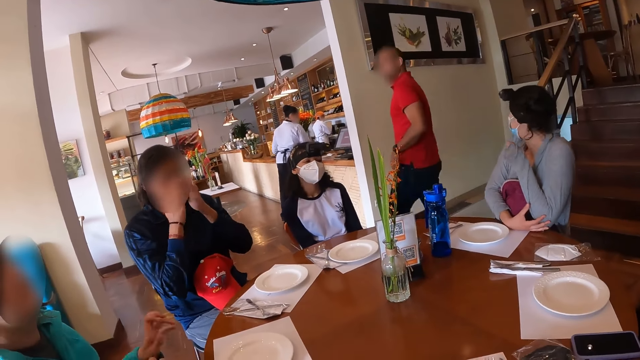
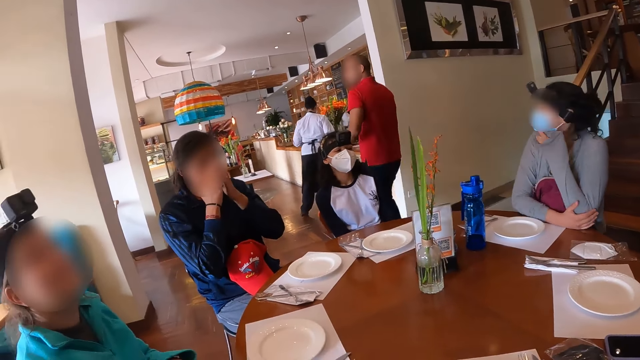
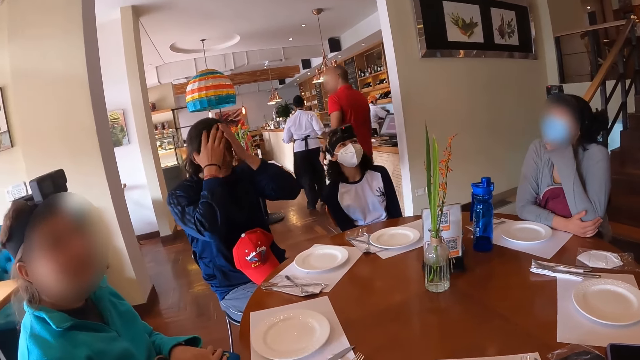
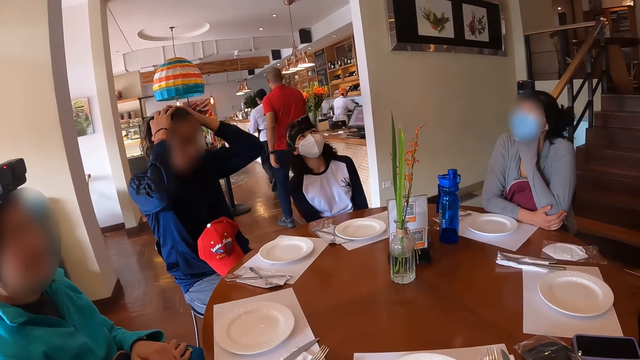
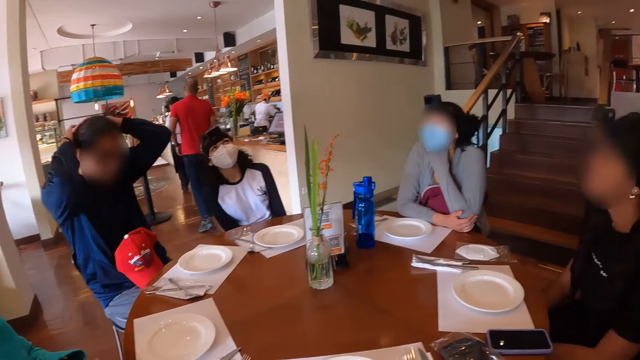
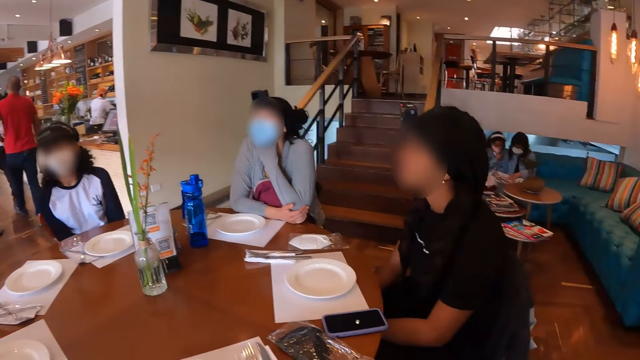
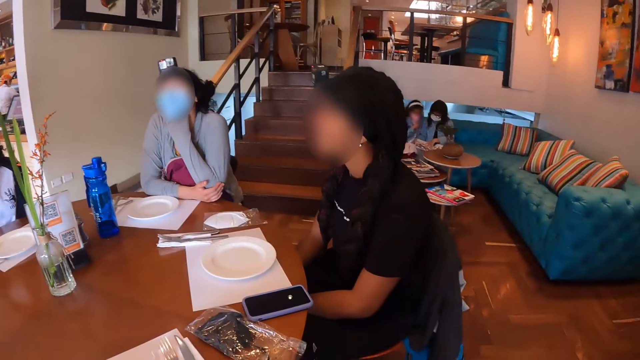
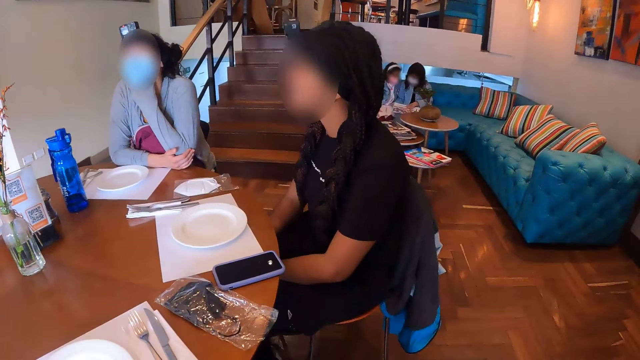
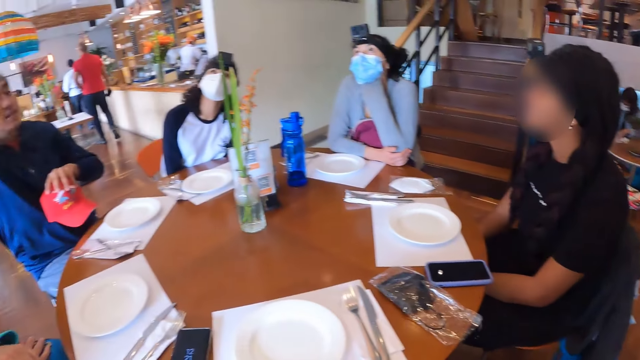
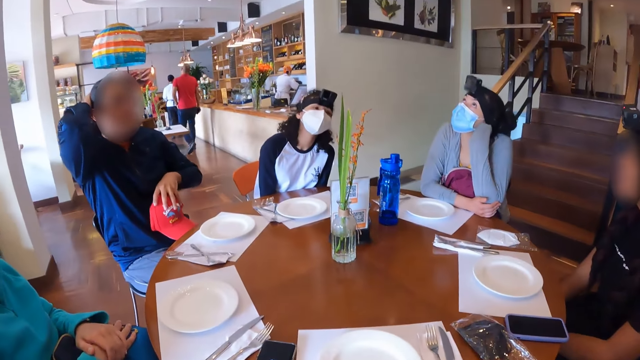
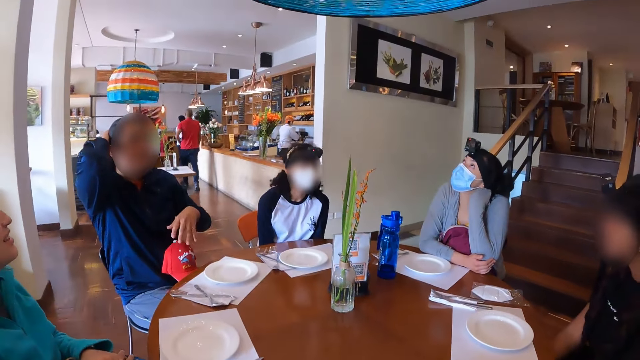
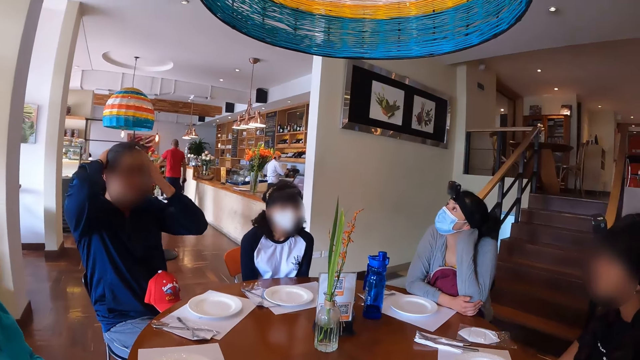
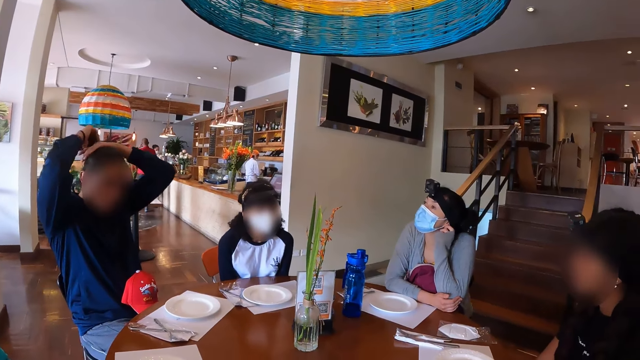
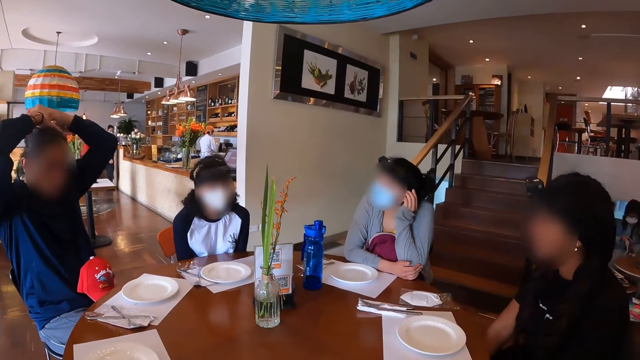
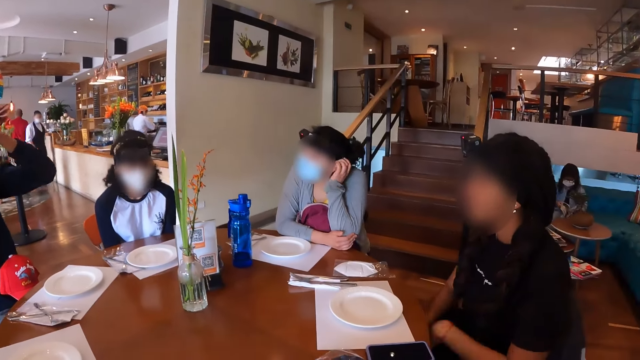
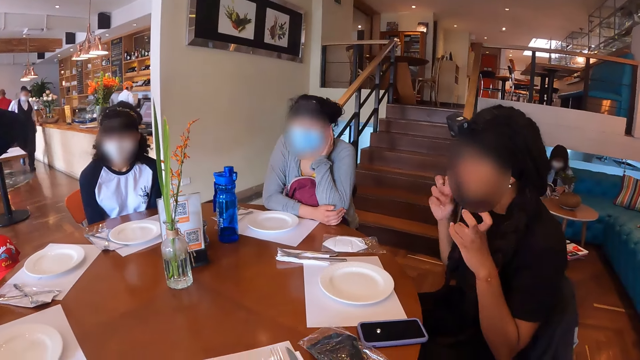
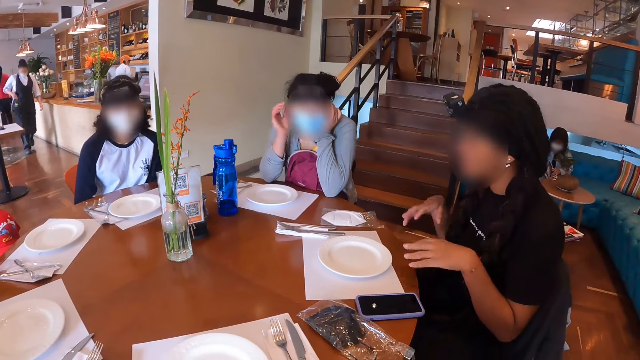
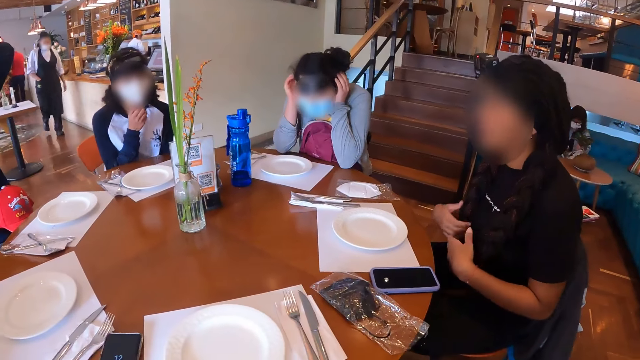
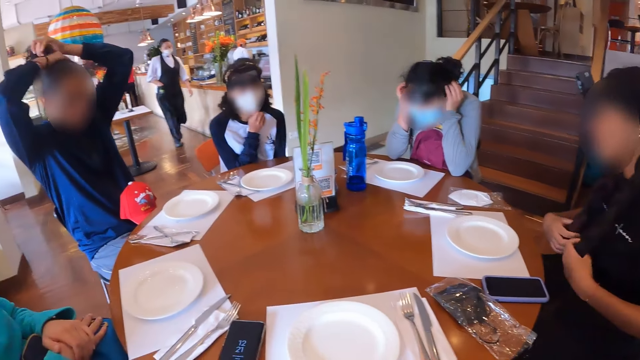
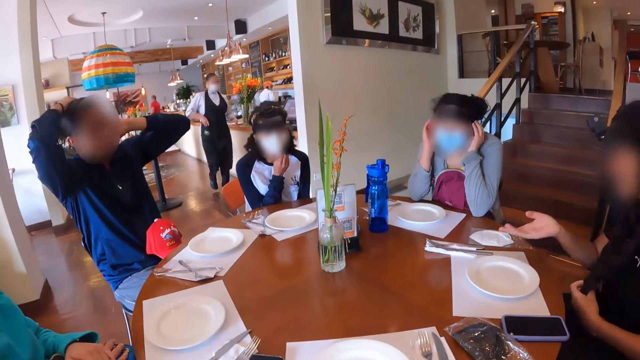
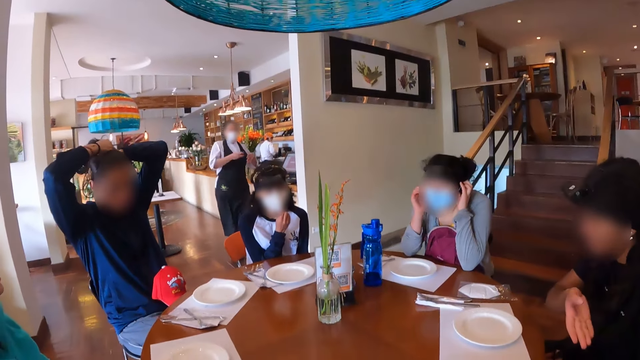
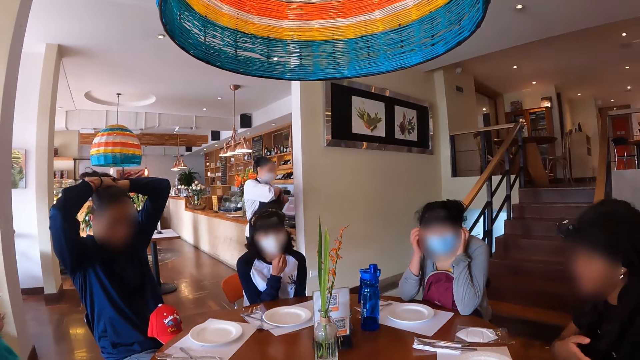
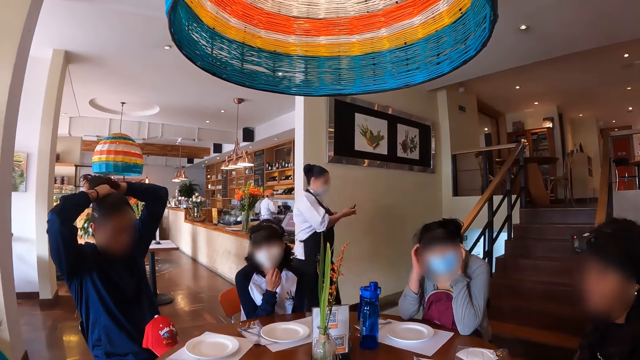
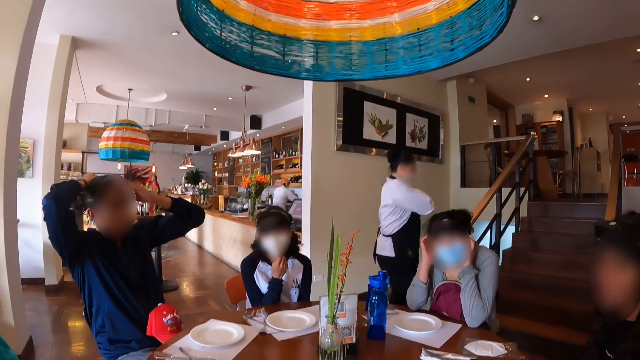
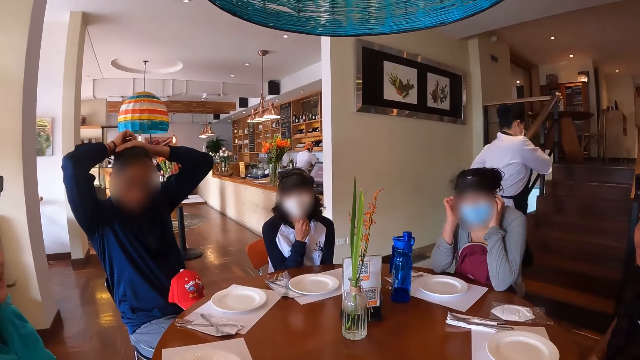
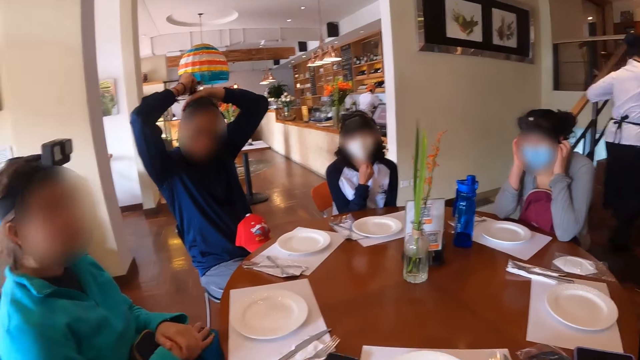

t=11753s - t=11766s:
The man drops the face cap on his lap with his right hand and ties his hair with his hands. A woman interacts with the group of people at the table.

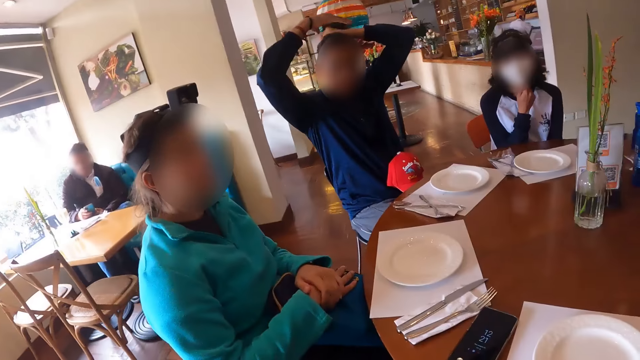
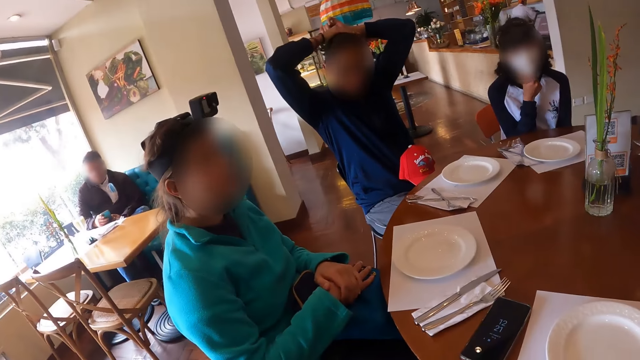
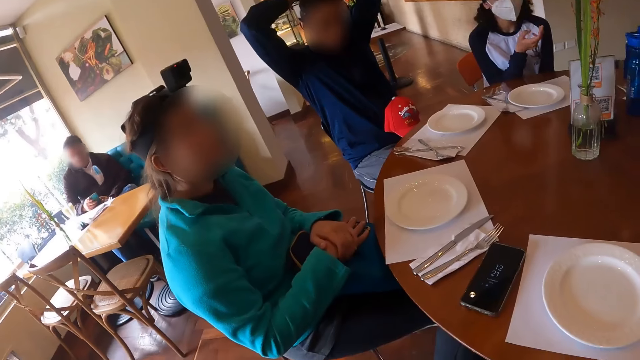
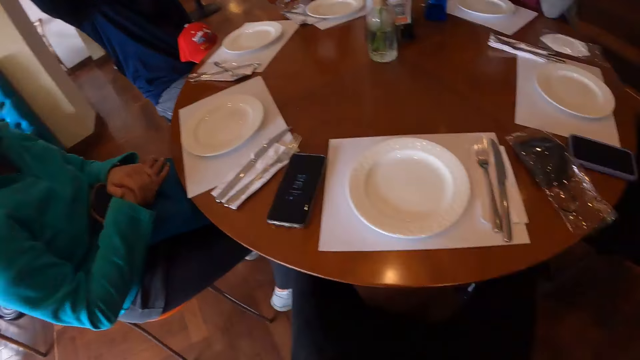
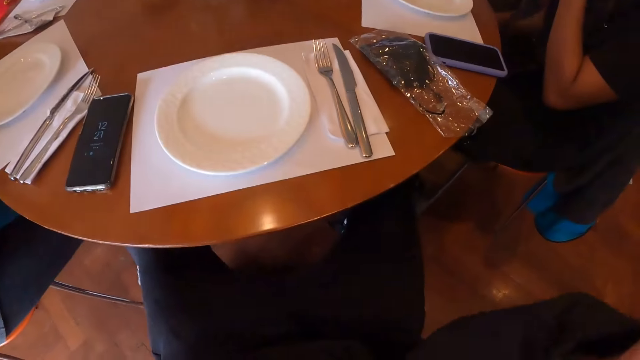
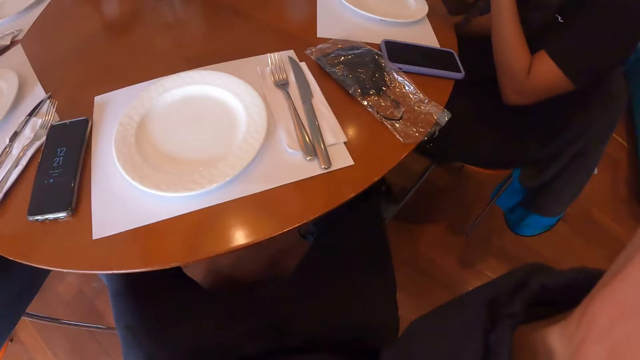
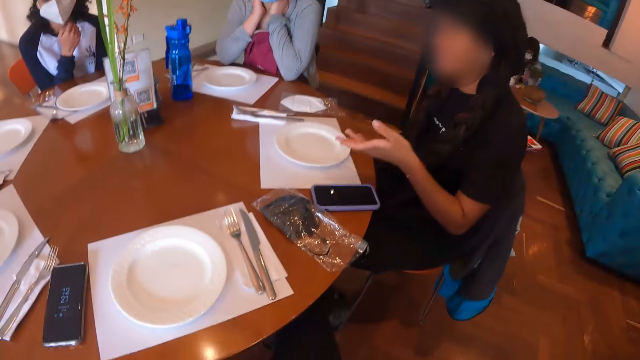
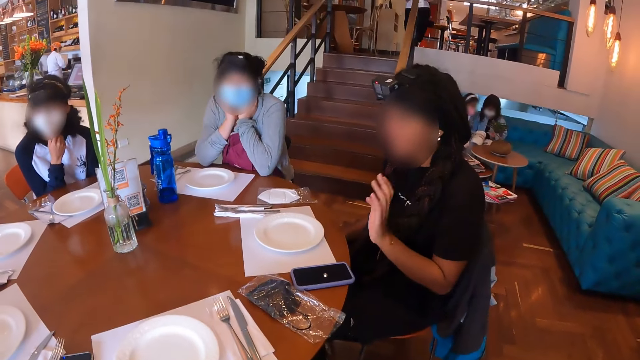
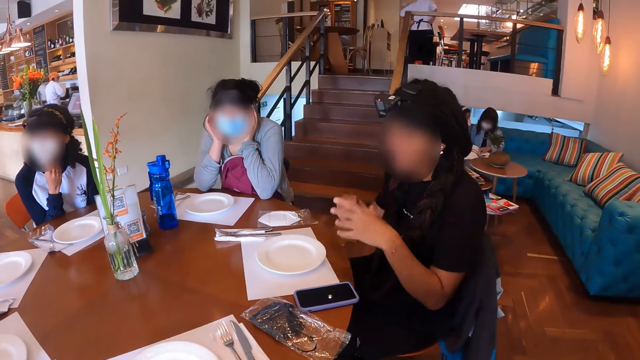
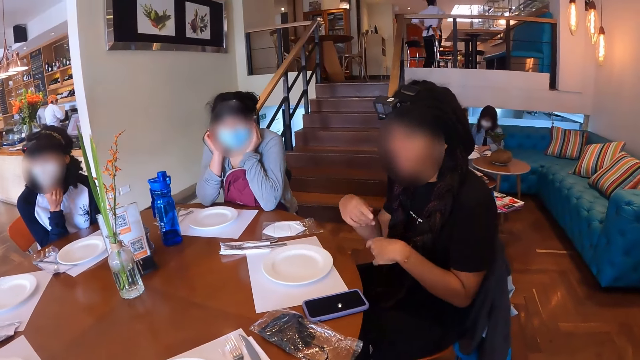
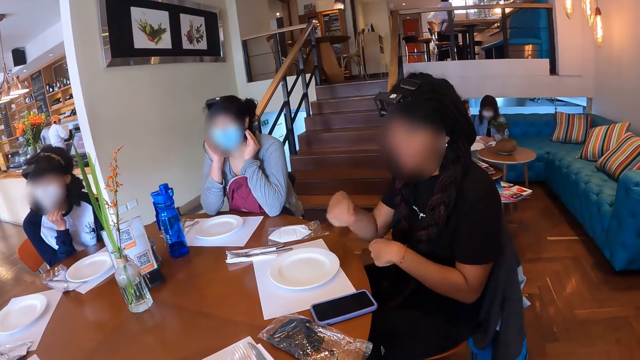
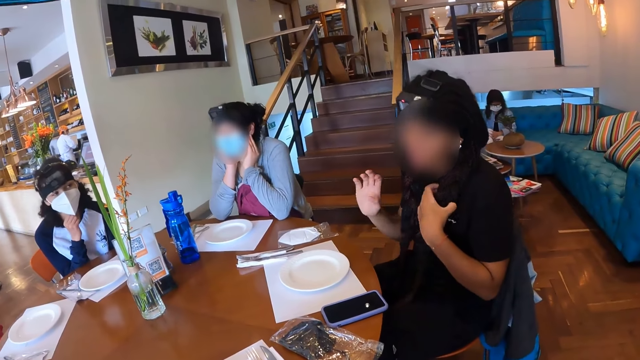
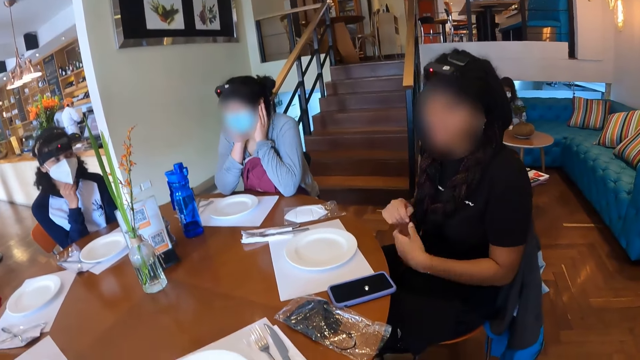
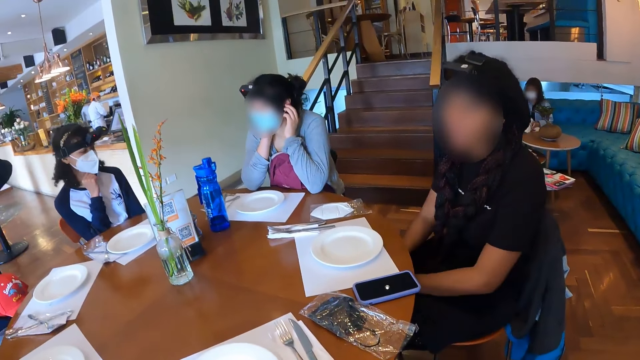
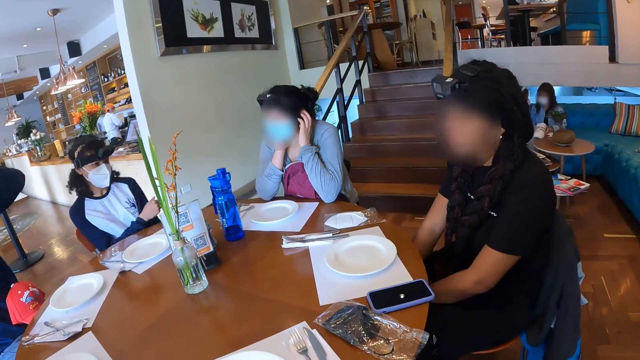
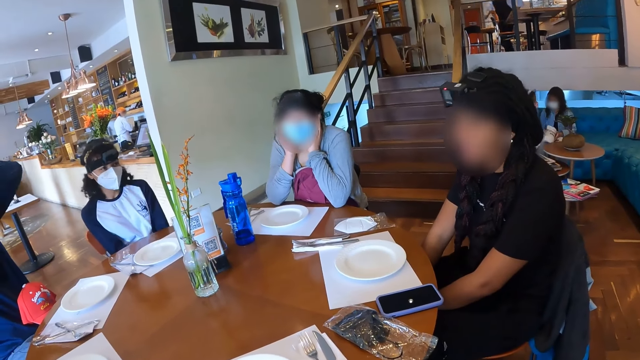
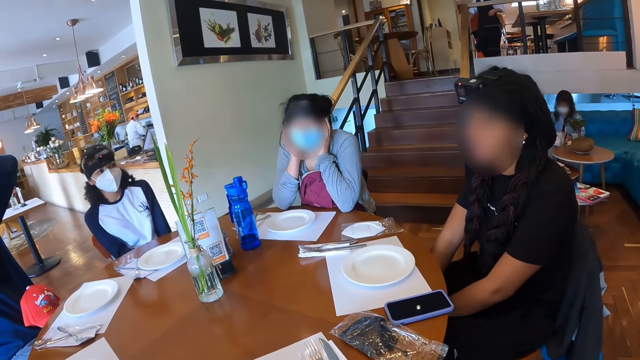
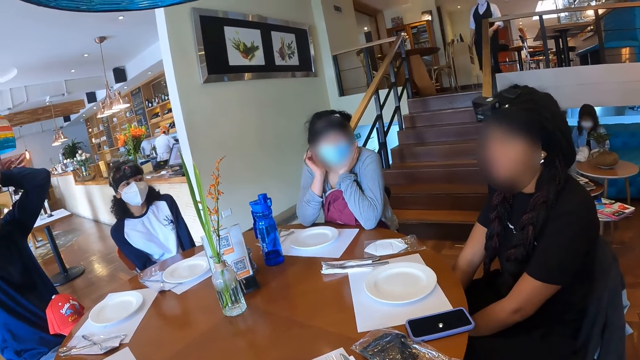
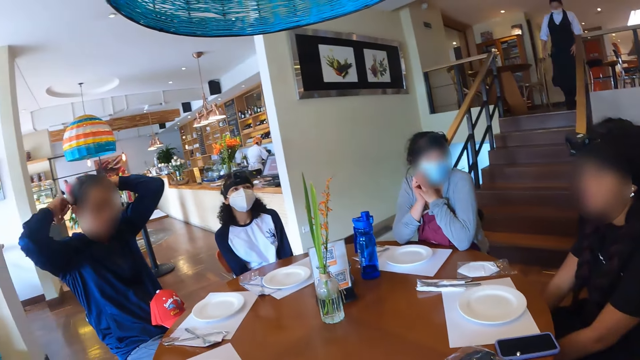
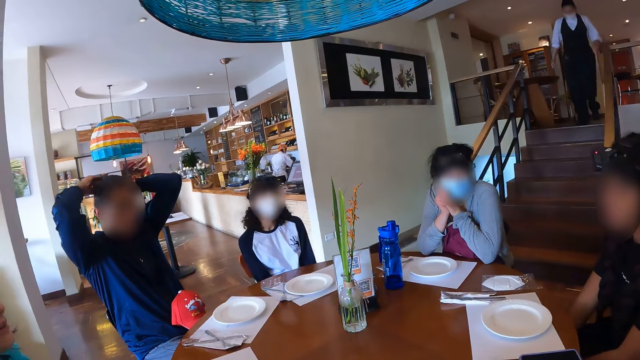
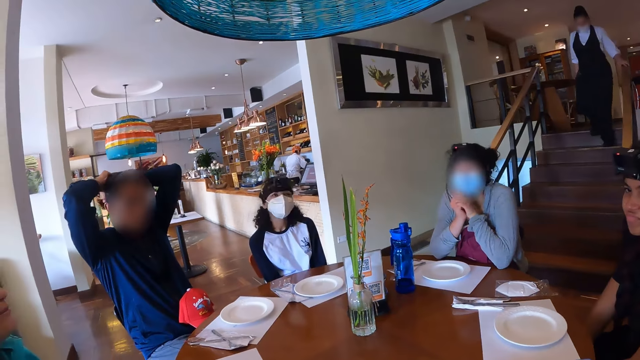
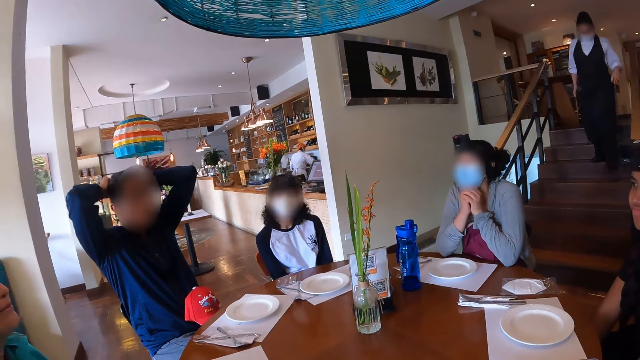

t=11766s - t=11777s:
The camera wearer looks at a girl. They look at another girl. They look at a boy.
